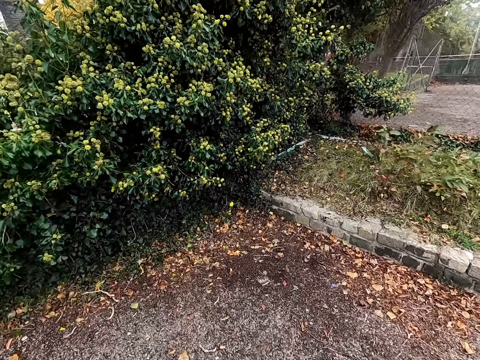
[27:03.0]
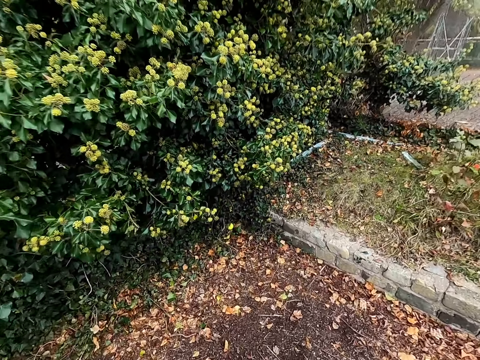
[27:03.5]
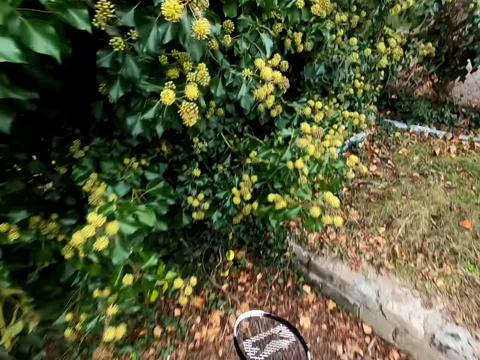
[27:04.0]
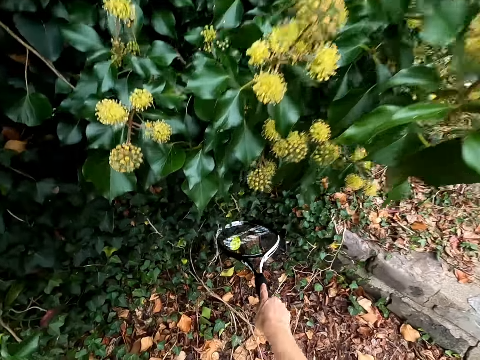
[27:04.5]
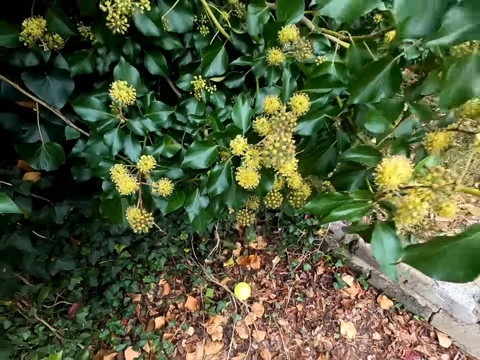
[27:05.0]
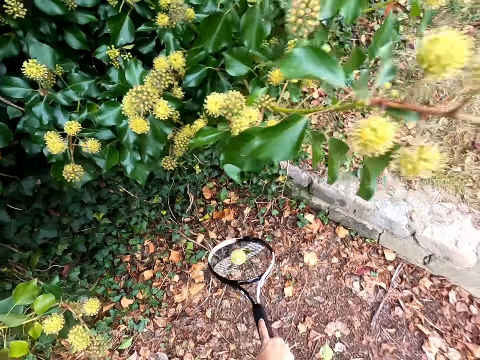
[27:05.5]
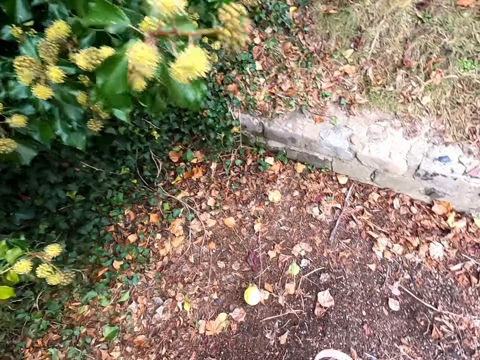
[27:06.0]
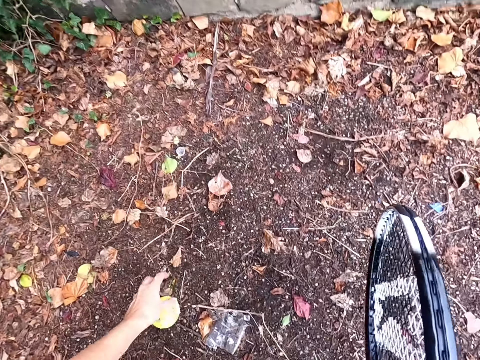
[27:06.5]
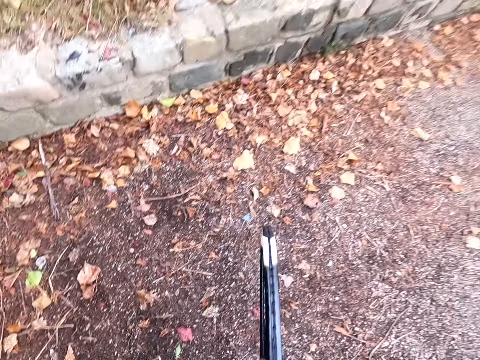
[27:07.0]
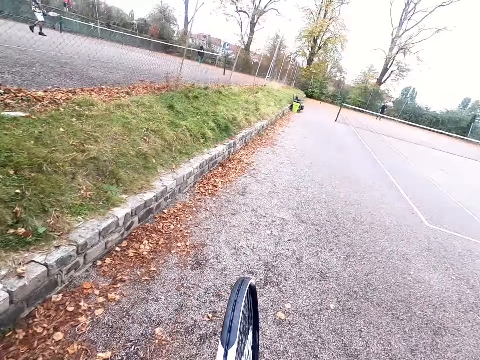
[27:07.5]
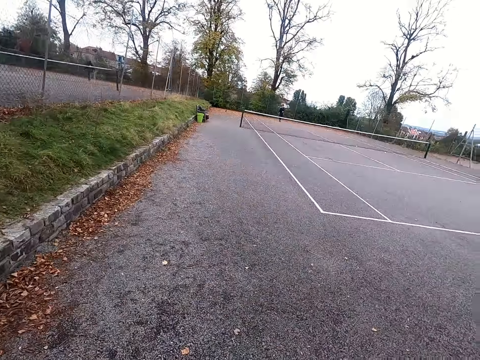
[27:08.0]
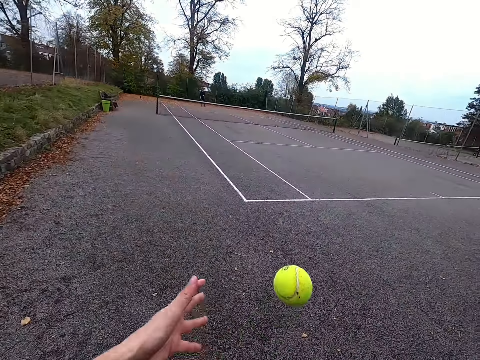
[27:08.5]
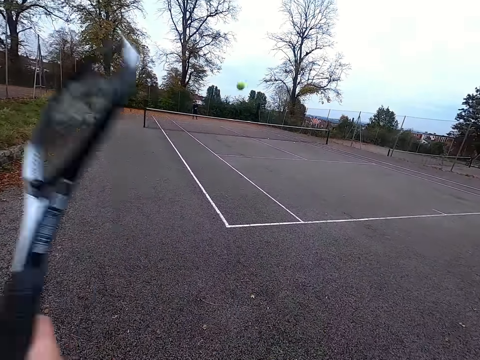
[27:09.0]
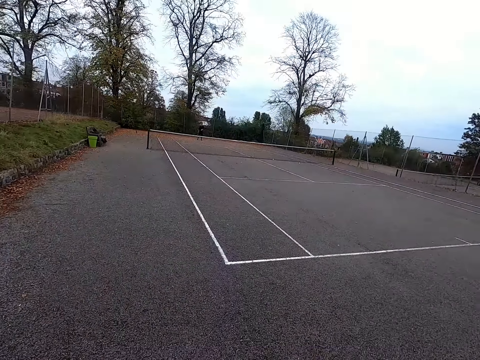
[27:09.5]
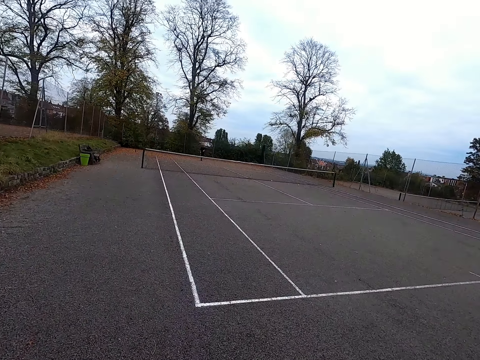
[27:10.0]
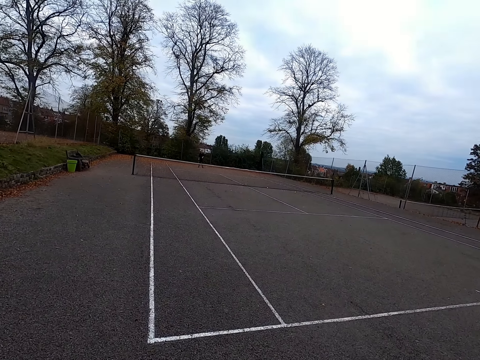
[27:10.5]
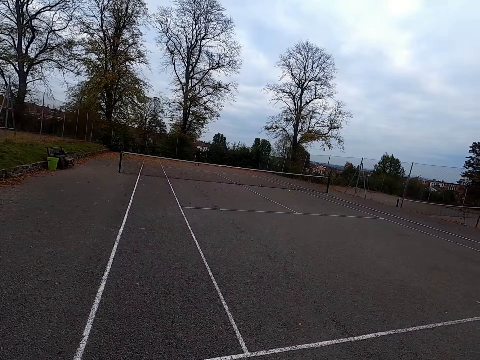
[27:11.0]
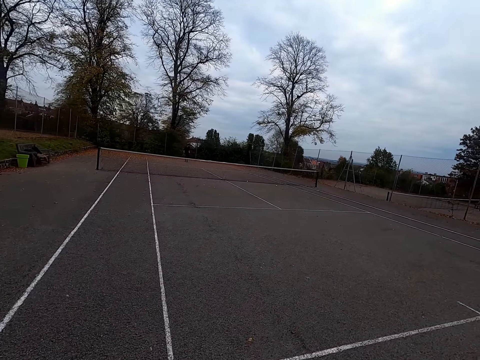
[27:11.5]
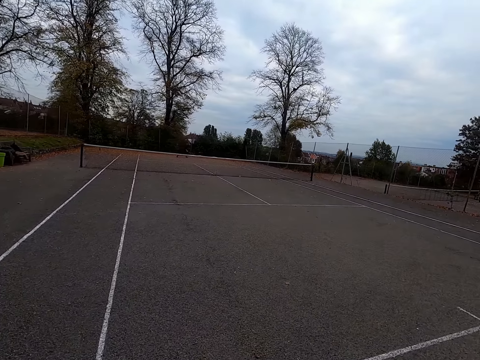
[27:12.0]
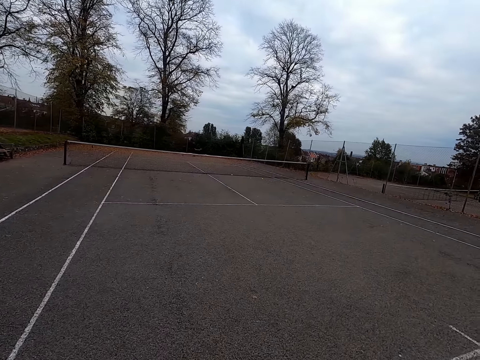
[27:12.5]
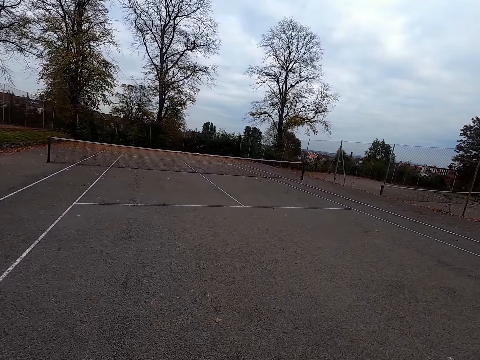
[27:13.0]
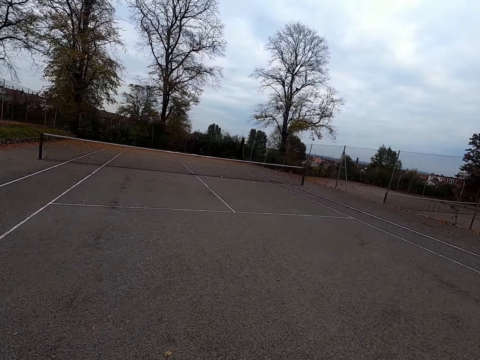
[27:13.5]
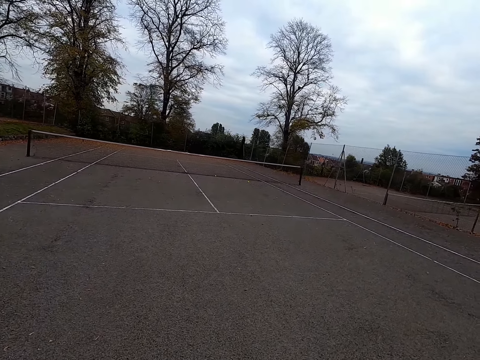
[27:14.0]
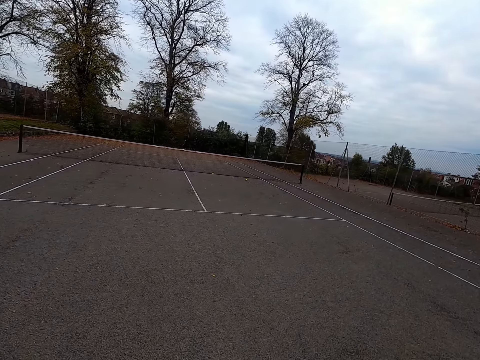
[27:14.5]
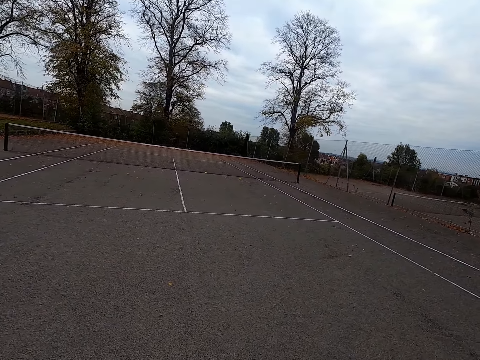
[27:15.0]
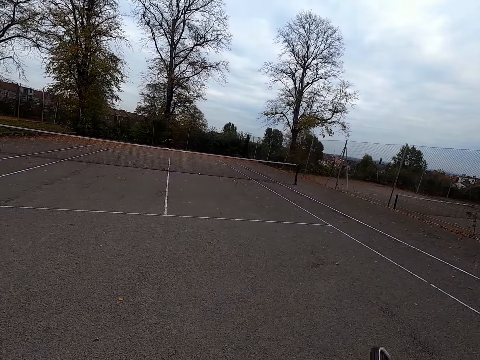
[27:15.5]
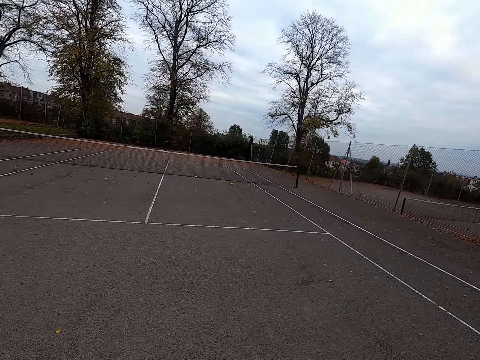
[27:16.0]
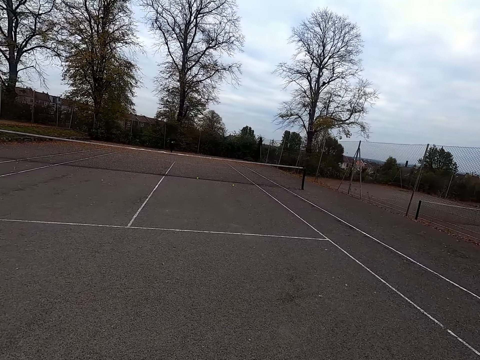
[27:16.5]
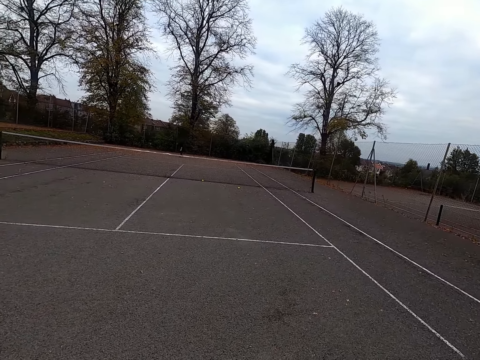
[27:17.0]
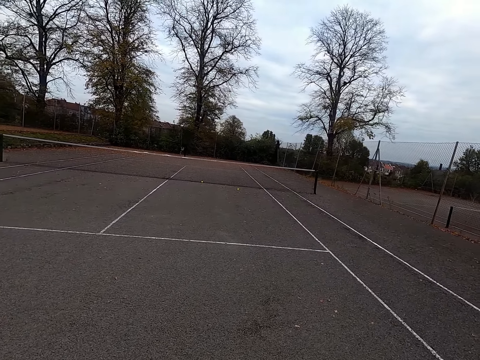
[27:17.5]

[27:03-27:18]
The camera wearer pulls the ball with a racket. They pick up the ball, walk around the tennis court, throw the ball, hit the ball with the racket, and walk around the tennis court.

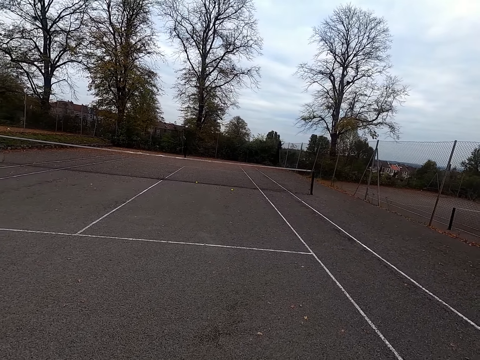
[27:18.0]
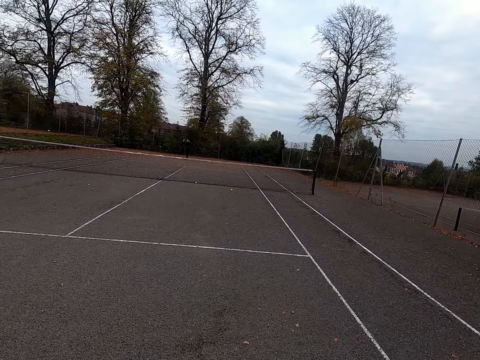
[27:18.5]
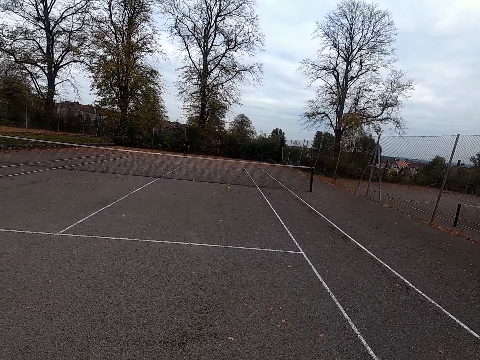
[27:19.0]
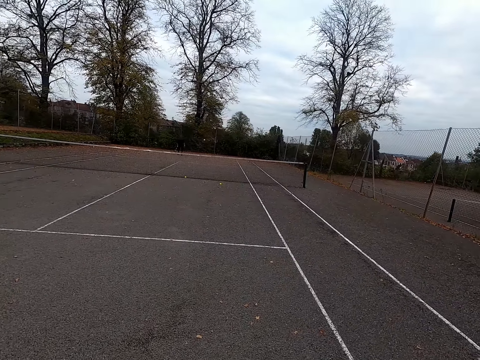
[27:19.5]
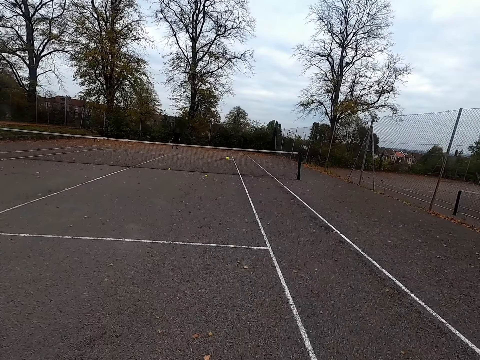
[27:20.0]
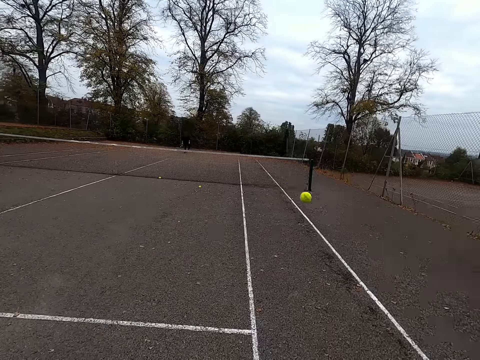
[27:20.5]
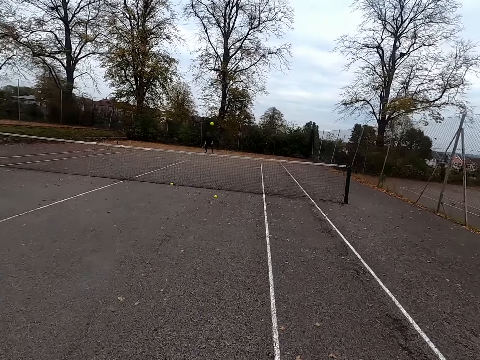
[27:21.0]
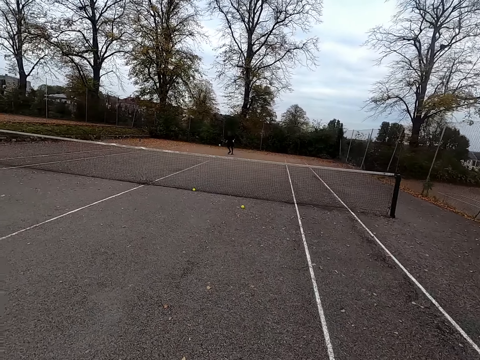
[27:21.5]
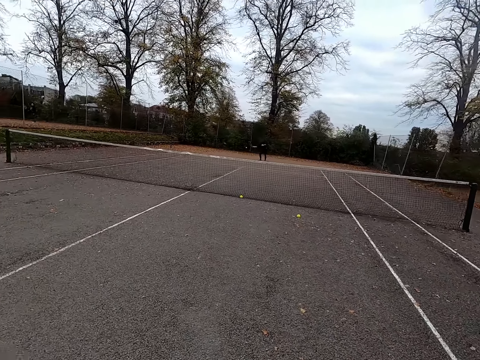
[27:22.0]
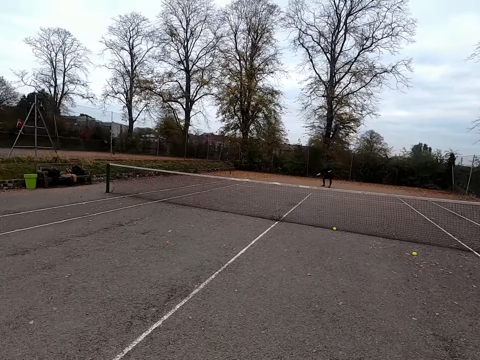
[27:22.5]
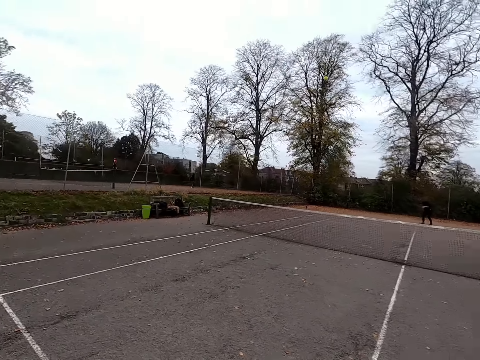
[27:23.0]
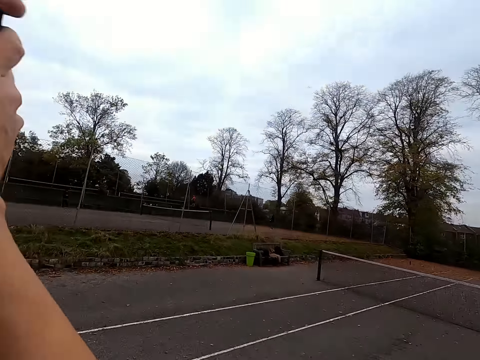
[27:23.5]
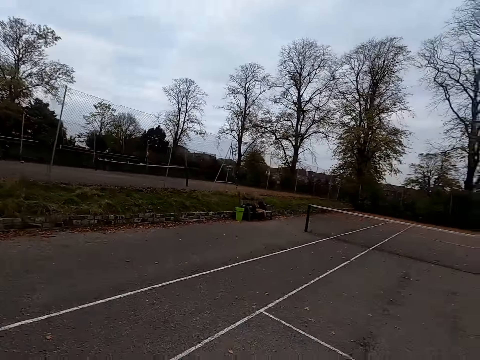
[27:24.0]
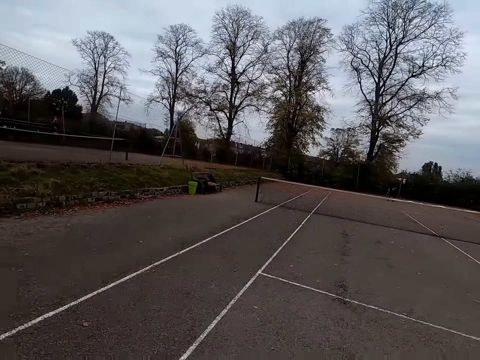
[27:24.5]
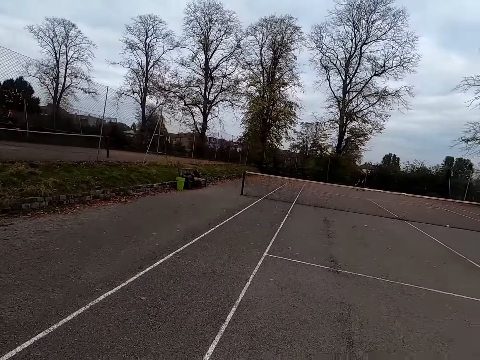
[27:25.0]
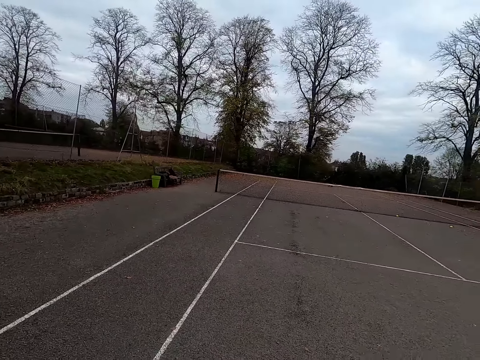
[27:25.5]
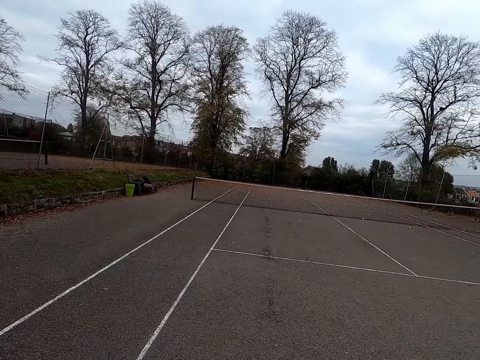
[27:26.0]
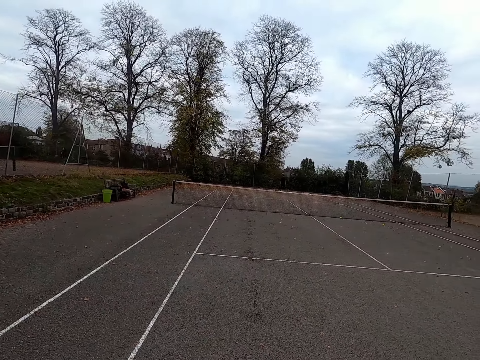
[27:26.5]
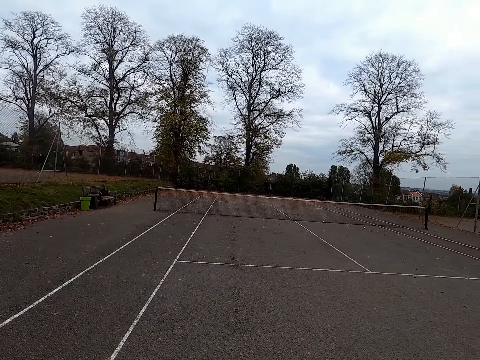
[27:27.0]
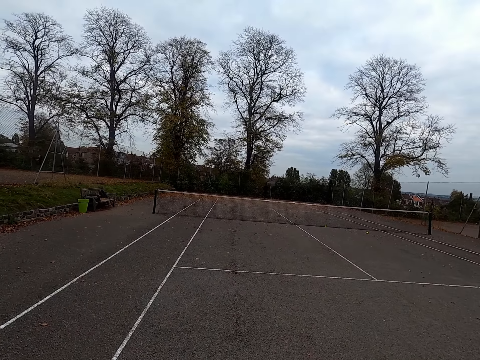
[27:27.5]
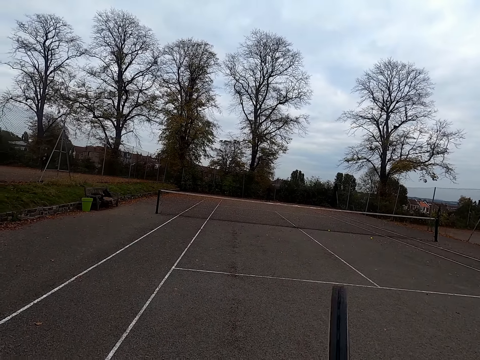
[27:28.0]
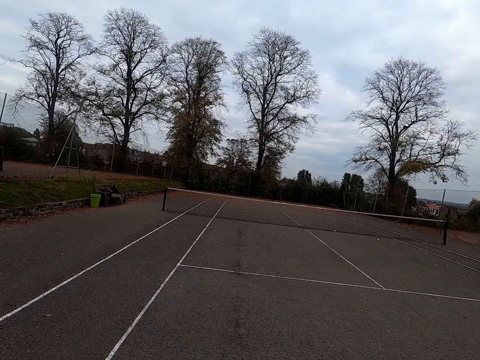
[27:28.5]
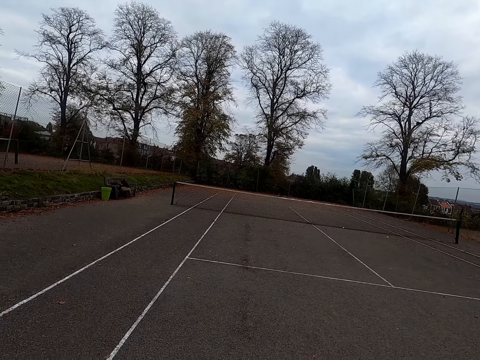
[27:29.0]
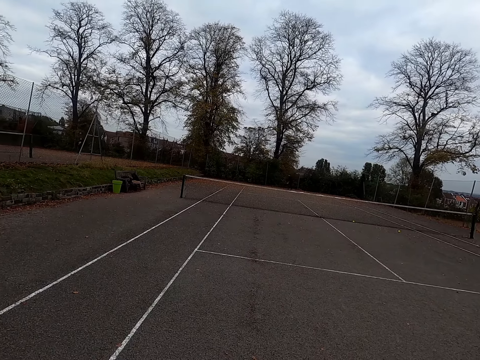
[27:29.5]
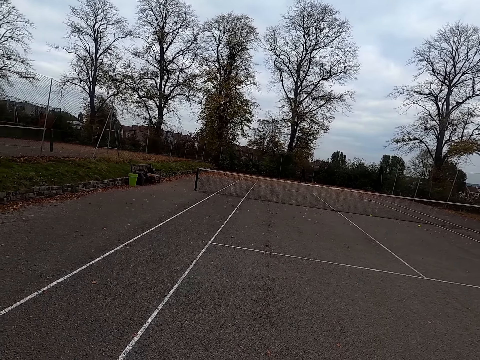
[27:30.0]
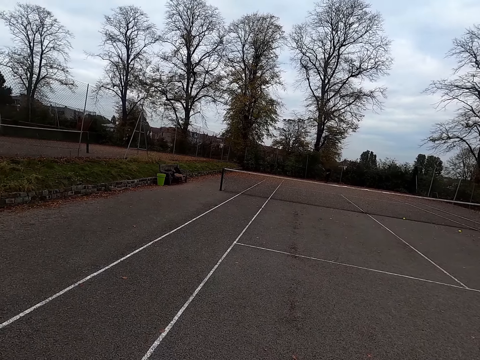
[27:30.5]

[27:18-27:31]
The camera wearer hits the ball with a racket, walks around the tennis court, and hits the ball with the racket. The camera wearer and a person play the tennis ball. The camera wearer walks around the tennis court.
